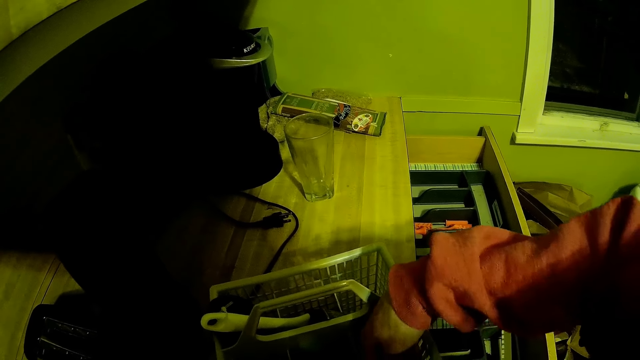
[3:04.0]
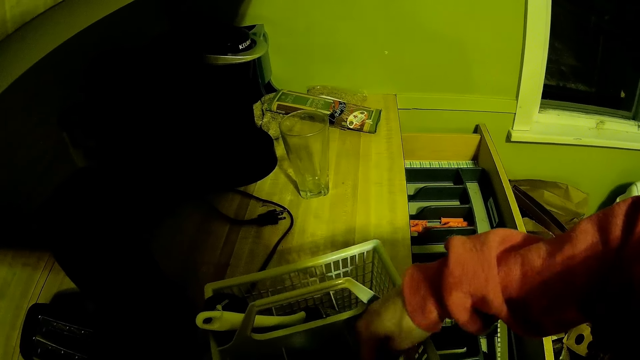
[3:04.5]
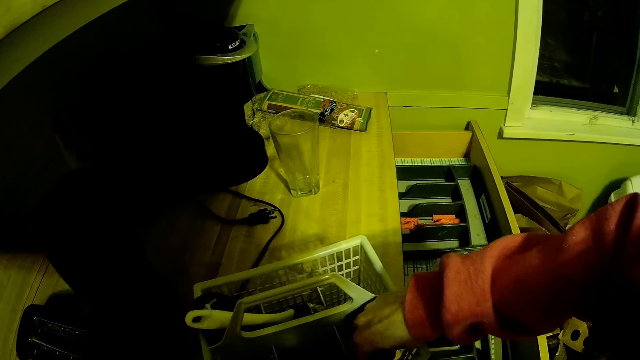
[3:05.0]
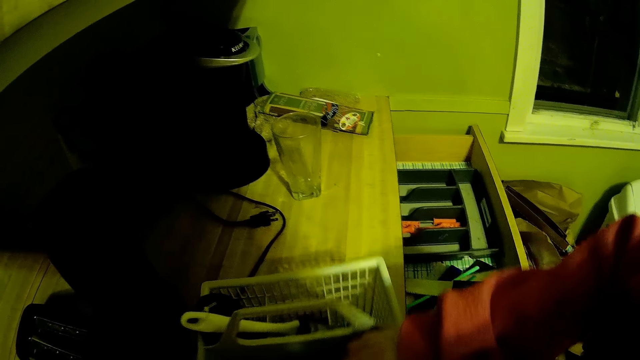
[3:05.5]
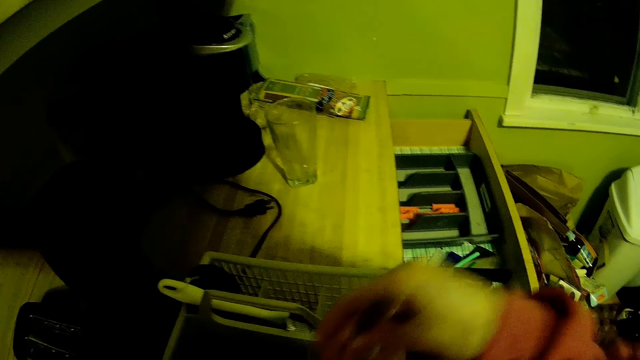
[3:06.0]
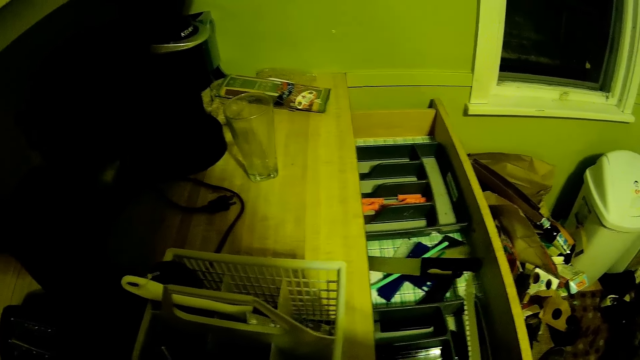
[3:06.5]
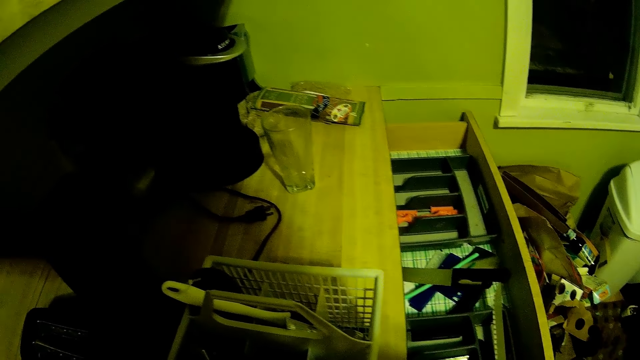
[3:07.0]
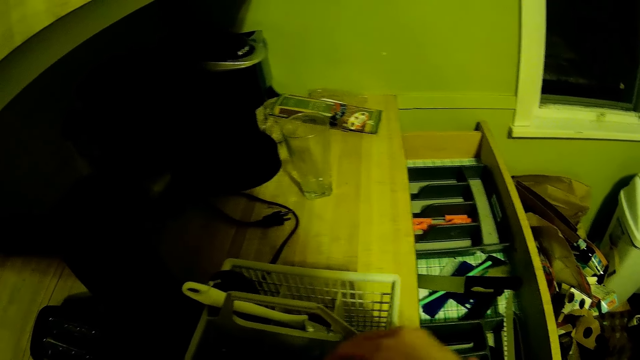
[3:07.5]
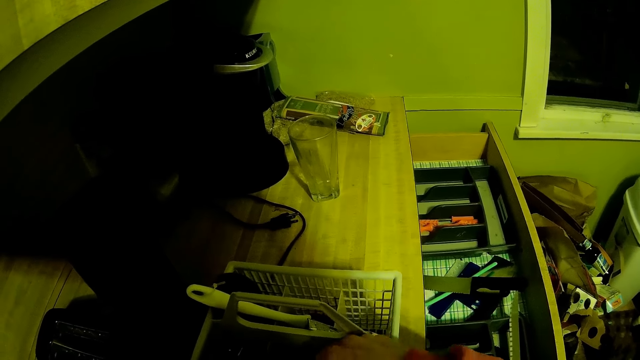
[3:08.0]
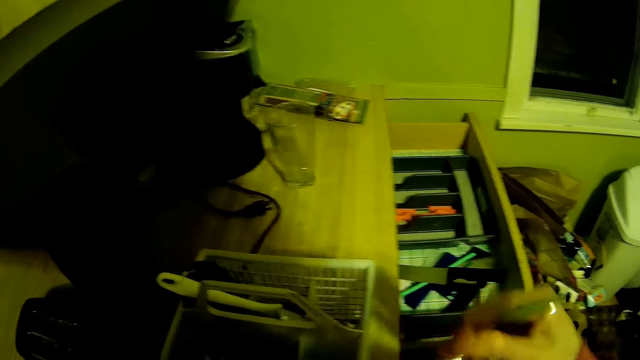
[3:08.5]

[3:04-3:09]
The camera wearer picks a spoon from the rack with her right hand. She puts the spoon in the drawer. She picks the spoon from the rack with her right hand again.

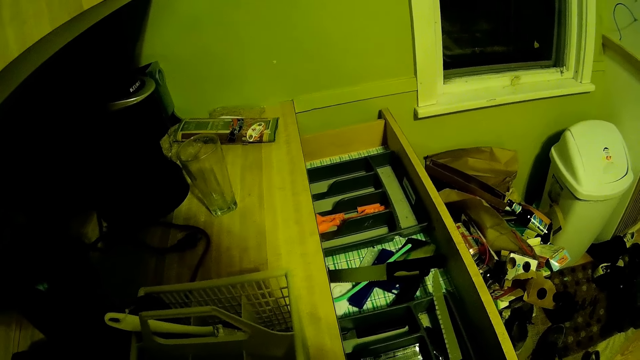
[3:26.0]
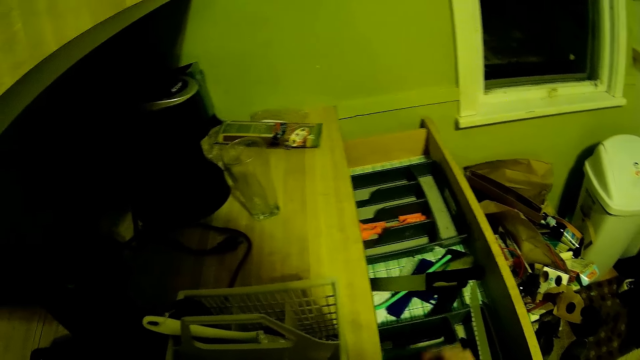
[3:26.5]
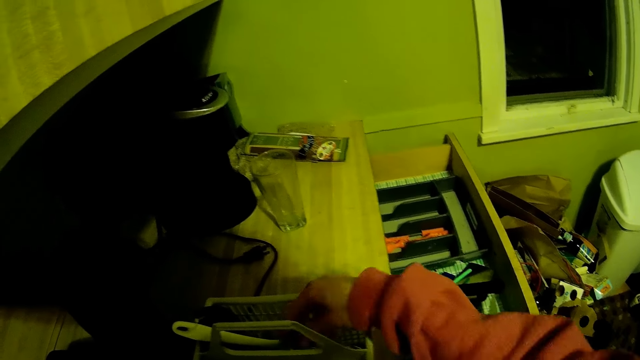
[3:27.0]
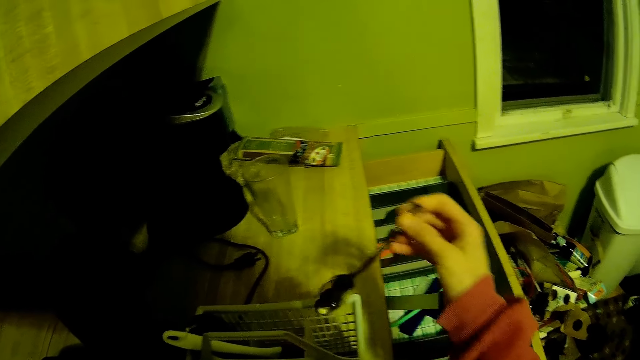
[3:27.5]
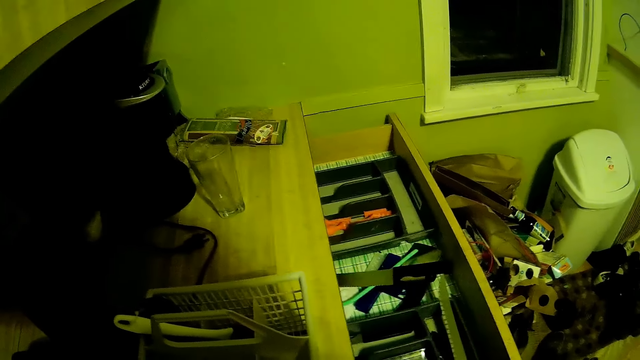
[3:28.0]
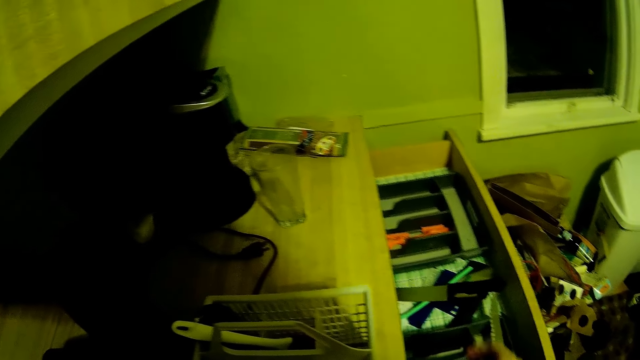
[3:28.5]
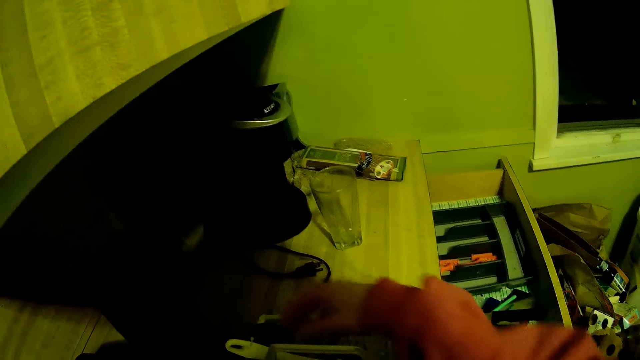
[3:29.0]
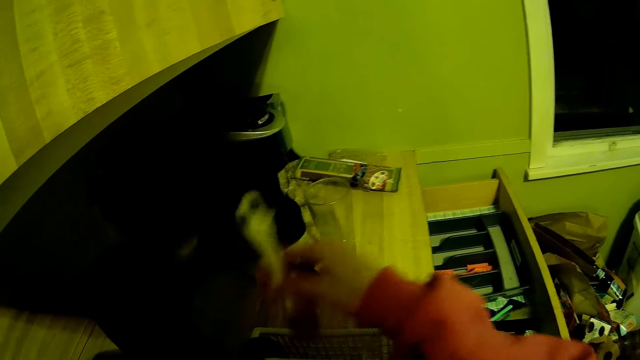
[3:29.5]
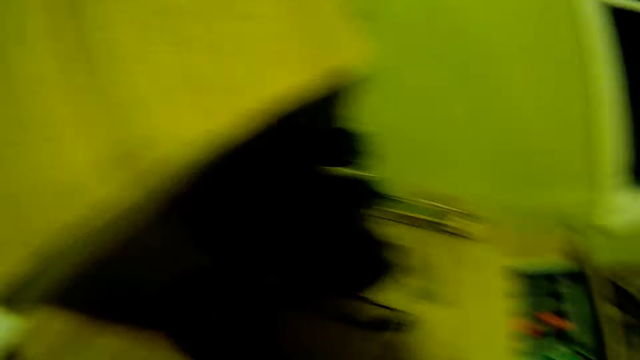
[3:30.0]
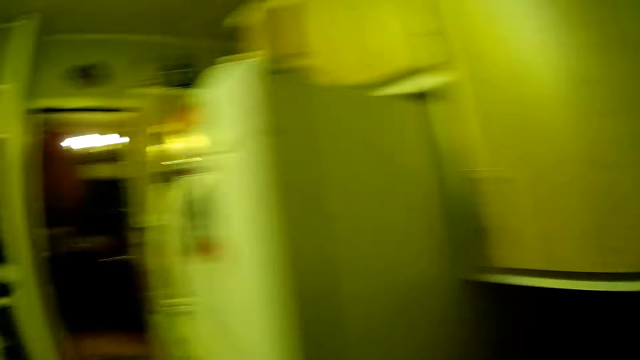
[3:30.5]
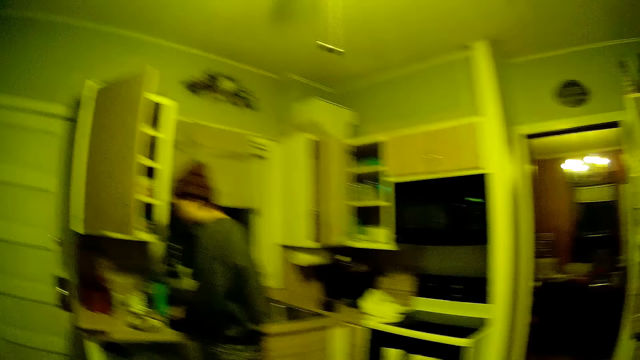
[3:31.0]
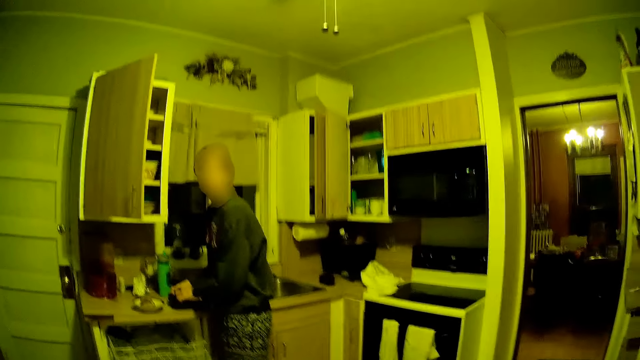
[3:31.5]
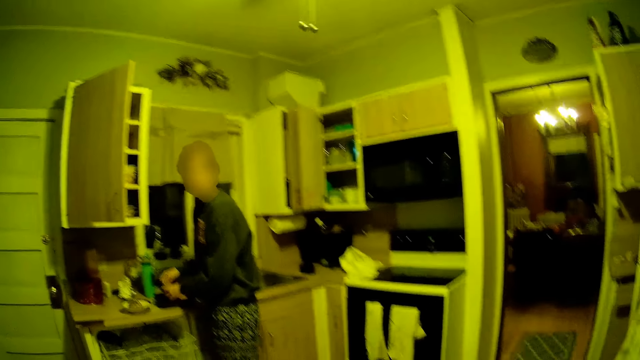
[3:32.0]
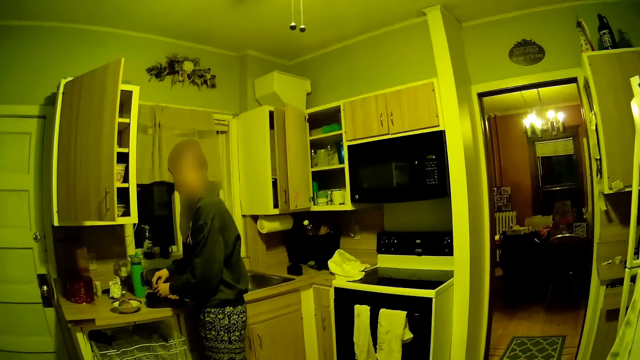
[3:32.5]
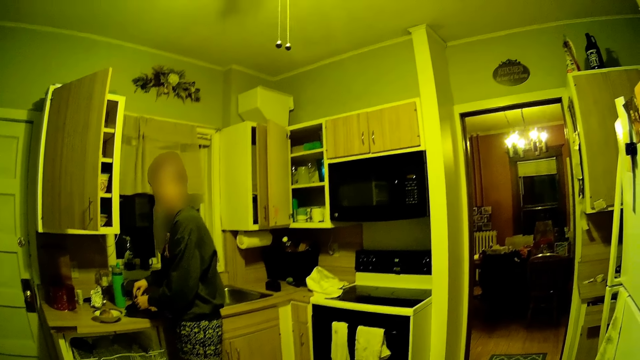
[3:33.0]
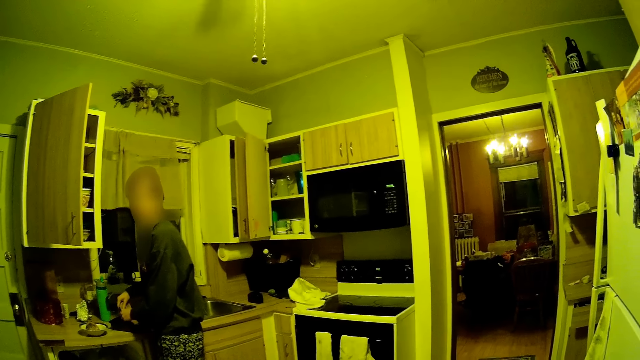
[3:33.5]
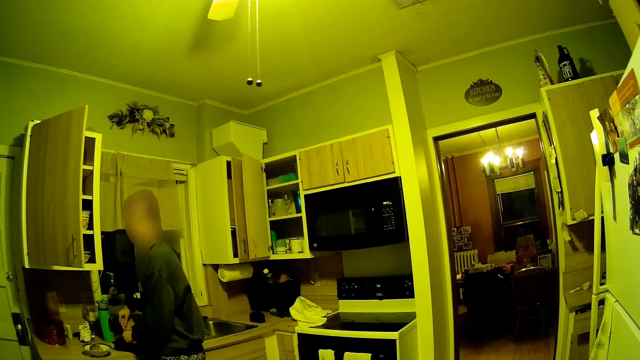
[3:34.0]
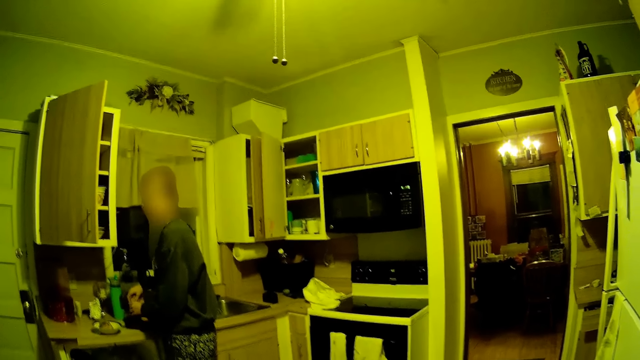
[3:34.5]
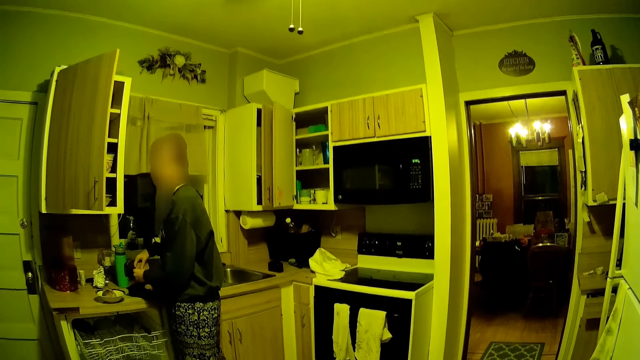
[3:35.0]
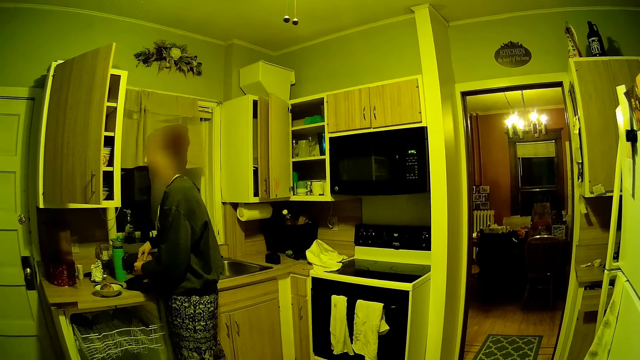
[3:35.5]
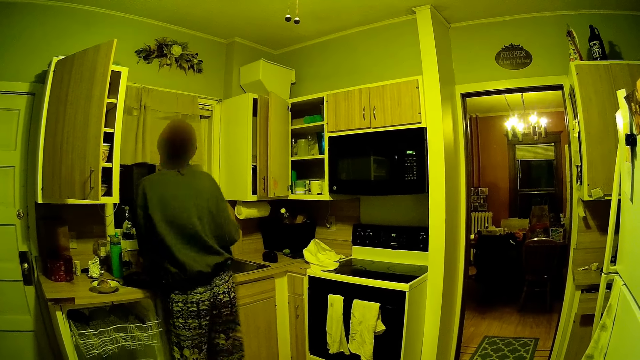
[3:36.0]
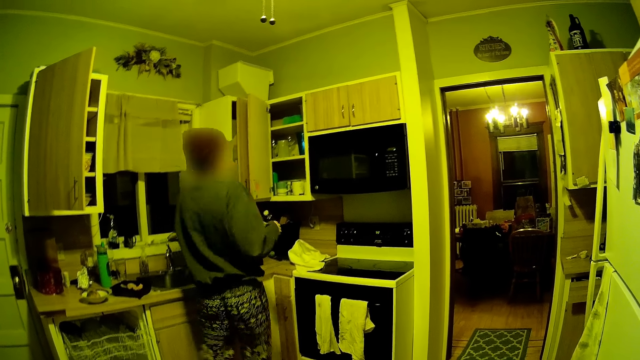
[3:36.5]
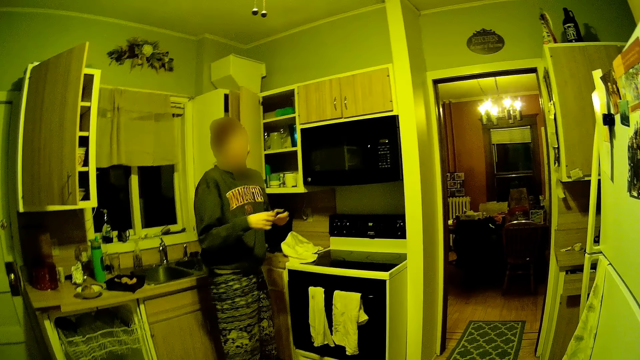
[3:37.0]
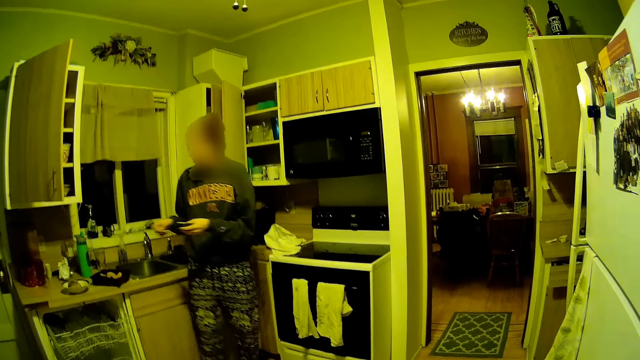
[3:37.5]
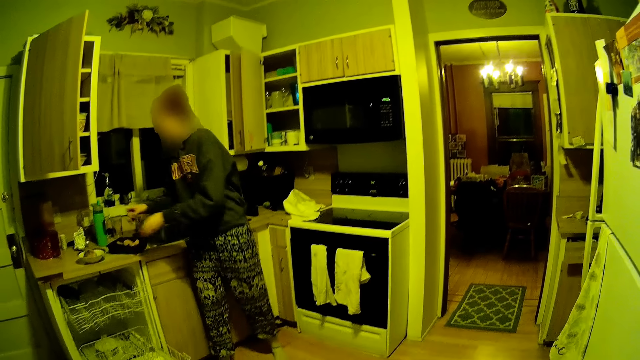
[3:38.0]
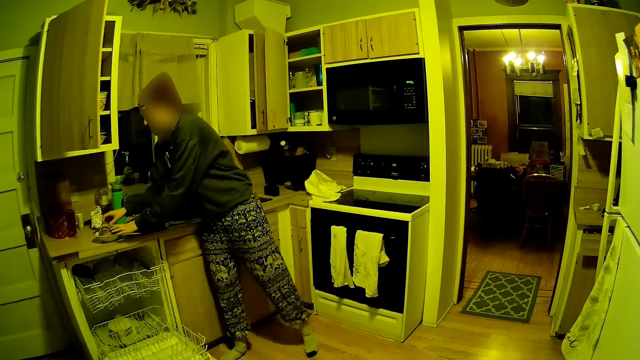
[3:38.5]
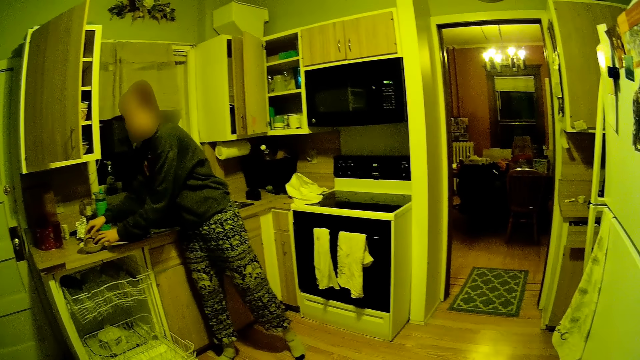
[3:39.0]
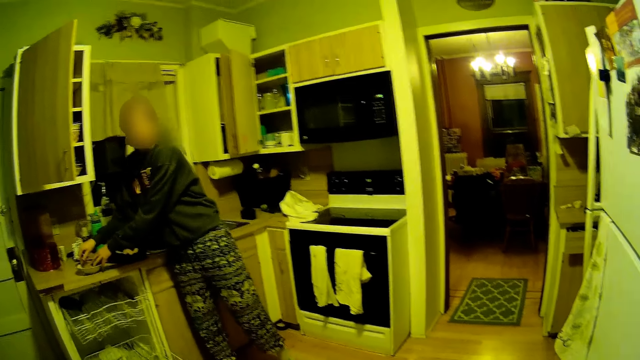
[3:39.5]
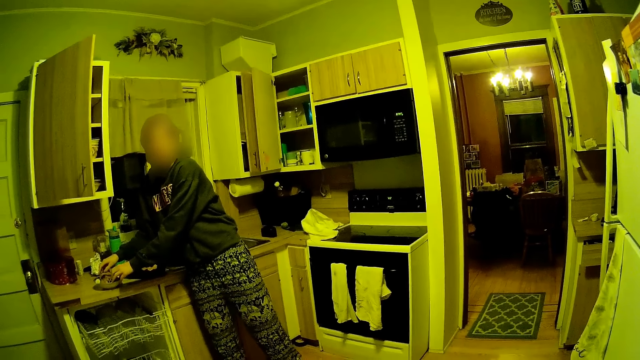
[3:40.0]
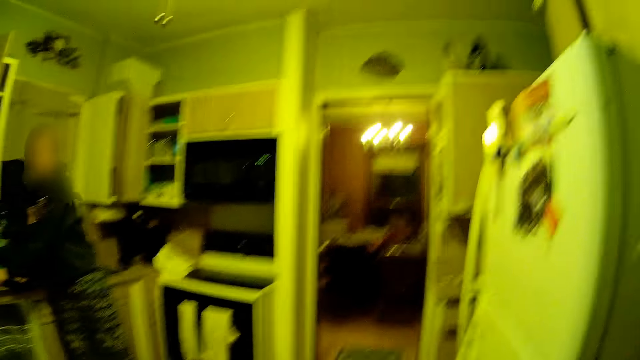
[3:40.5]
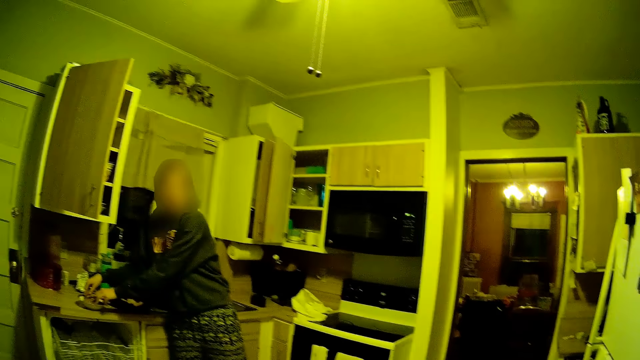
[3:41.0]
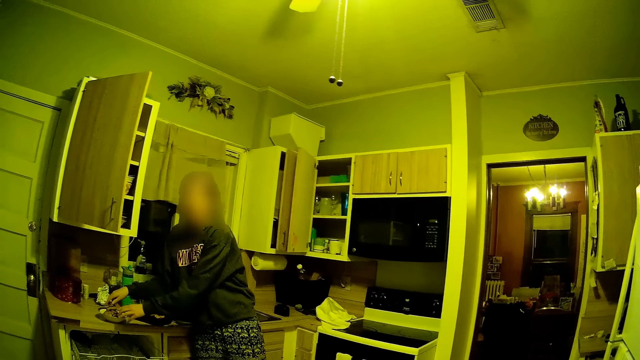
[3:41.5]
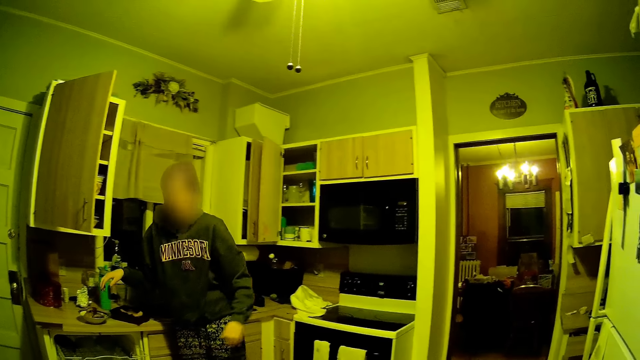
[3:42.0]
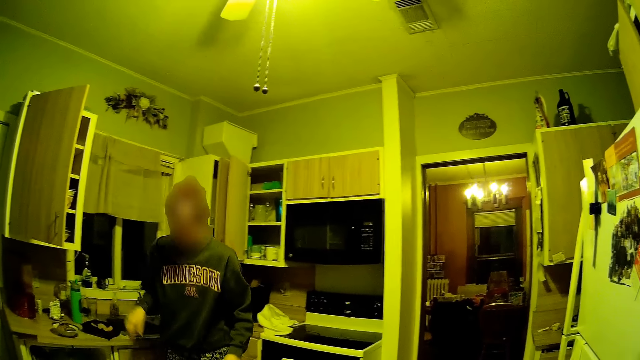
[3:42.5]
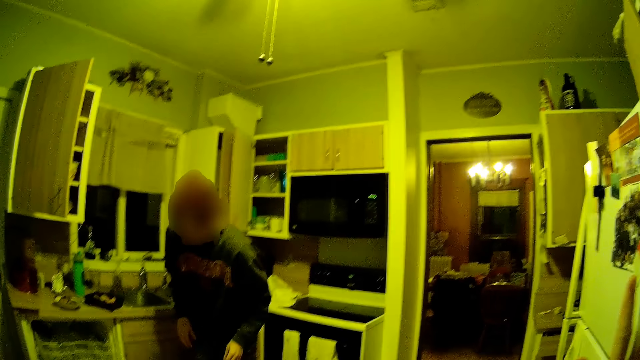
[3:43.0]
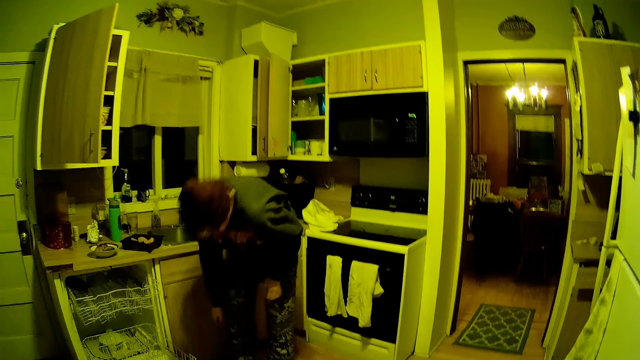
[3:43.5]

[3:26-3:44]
The camera wearer picks a spoon from the rack with her left hand. She puts the spoon in the drawer. She picks up cutleries from the rack with her right hand. She looks around. A woman prepares food on the table with both hands. The camera wearer speaks with the woman. She drops the food in her hand on the plate.
